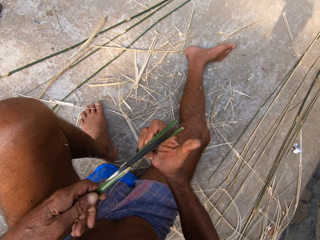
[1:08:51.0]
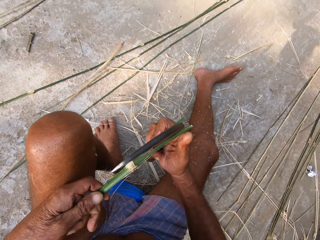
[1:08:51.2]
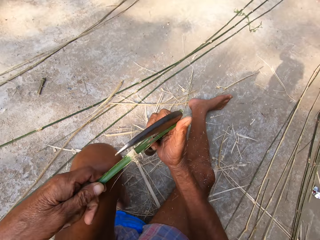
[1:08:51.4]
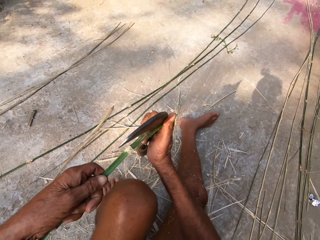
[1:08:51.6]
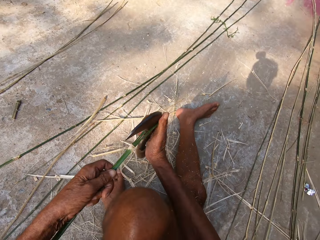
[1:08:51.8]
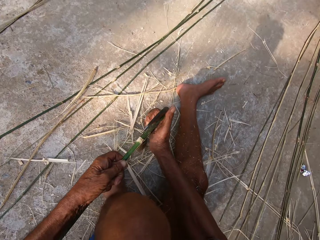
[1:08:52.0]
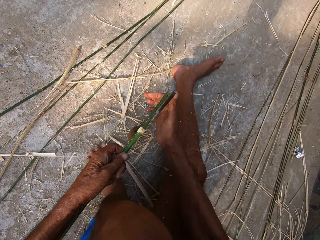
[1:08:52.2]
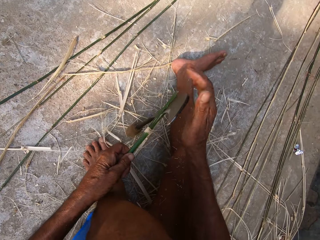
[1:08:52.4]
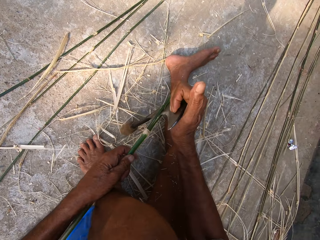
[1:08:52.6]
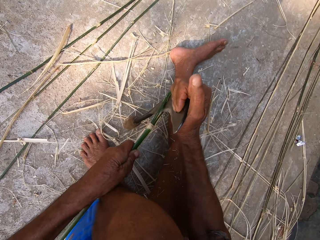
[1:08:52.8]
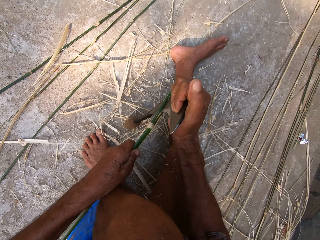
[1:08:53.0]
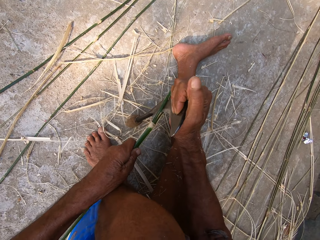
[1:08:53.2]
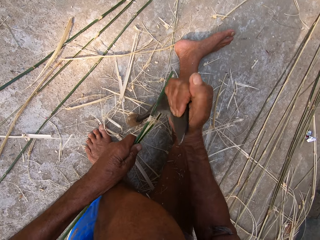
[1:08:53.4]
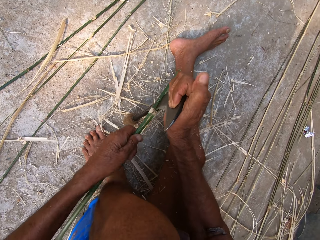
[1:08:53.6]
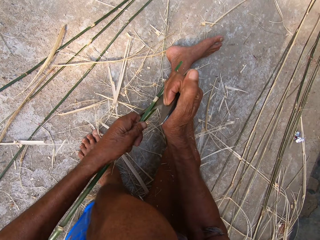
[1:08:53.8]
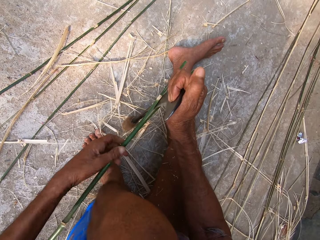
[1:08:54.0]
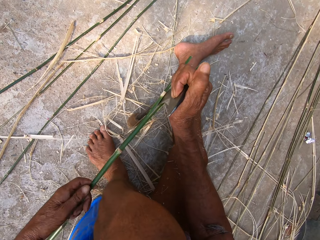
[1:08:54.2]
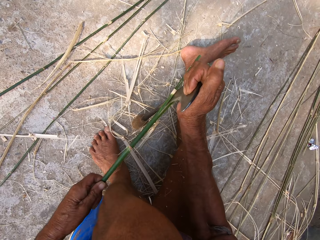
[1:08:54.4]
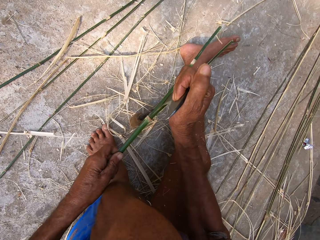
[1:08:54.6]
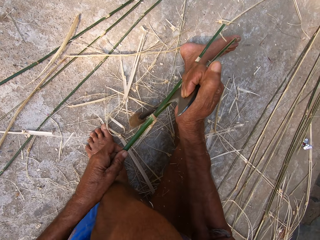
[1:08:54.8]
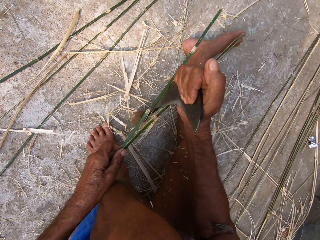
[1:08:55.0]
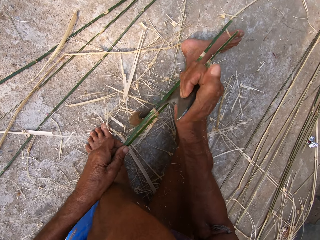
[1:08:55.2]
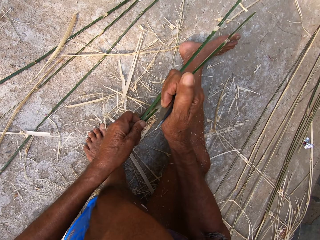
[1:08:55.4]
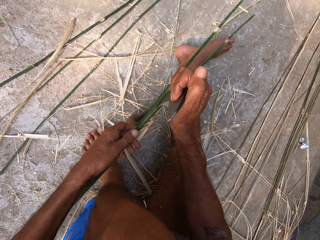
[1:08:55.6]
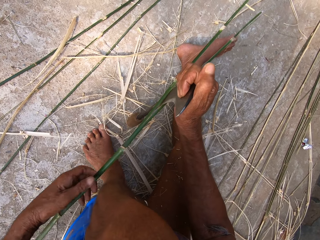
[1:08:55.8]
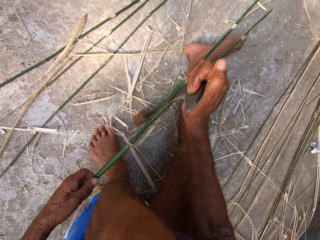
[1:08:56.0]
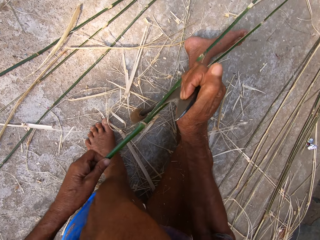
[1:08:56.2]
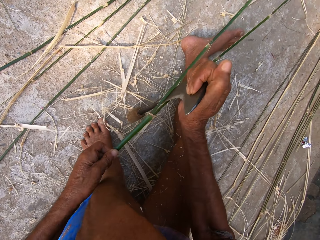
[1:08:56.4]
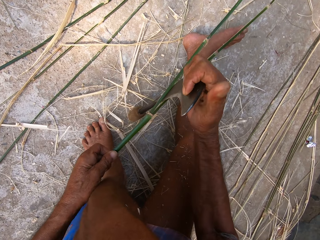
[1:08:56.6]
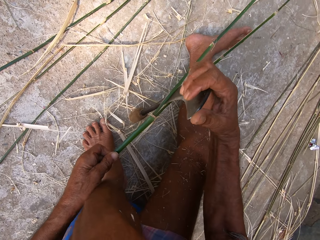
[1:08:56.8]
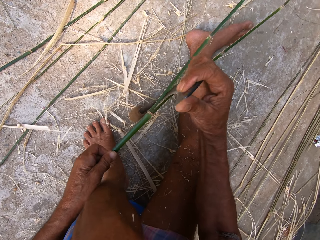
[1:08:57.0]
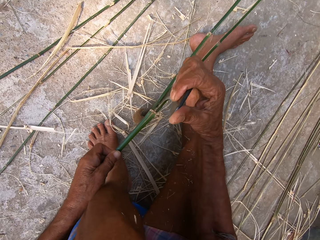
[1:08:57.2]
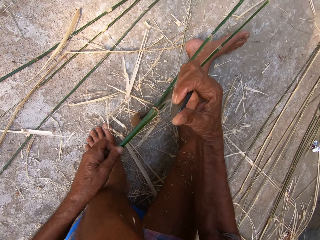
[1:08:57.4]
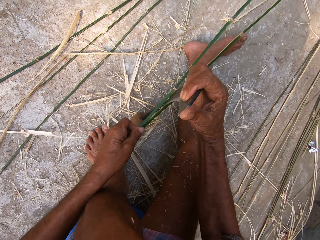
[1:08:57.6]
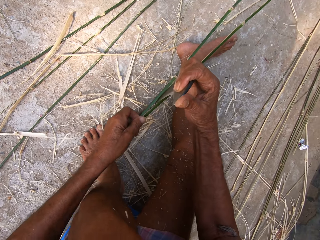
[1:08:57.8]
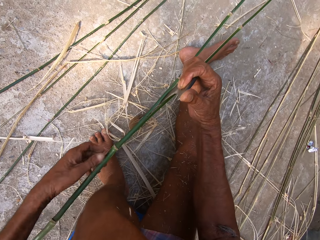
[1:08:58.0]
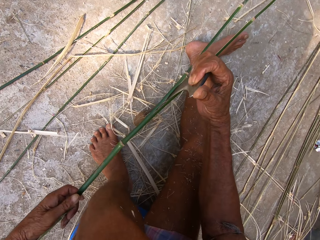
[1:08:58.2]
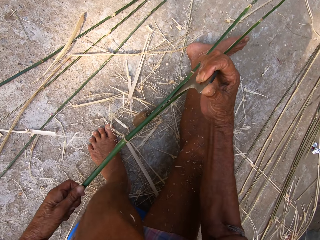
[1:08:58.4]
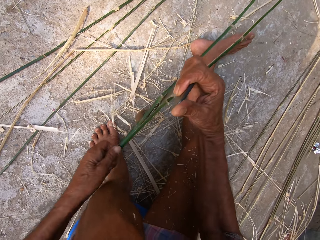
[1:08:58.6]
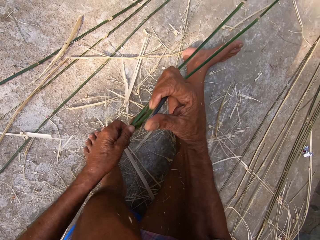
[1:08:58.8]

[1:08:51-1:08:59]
The camera wearer places the sickle in his right hand on the floor. He slices the bamboo strip in his left hand with the sickle in his right hand. He pierces the stem.

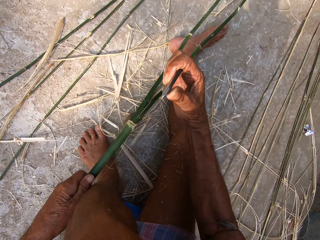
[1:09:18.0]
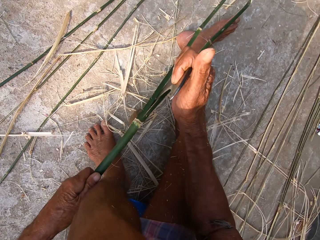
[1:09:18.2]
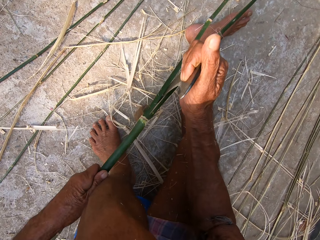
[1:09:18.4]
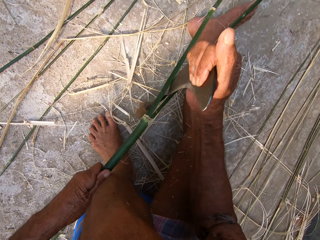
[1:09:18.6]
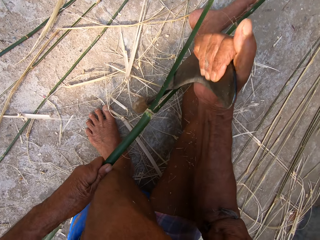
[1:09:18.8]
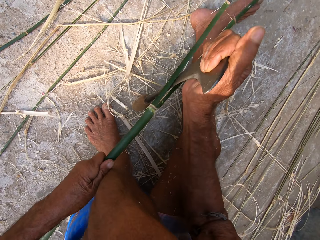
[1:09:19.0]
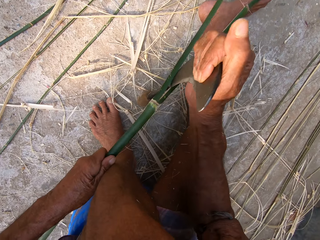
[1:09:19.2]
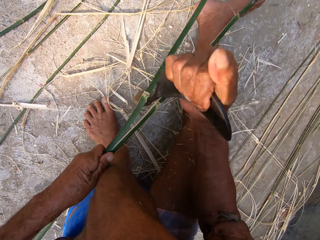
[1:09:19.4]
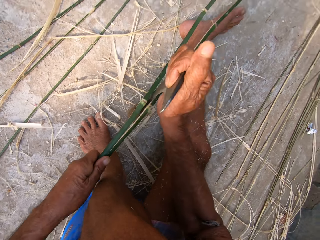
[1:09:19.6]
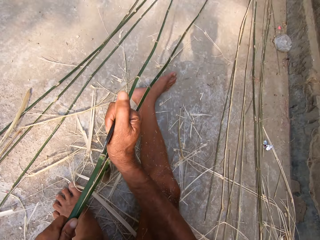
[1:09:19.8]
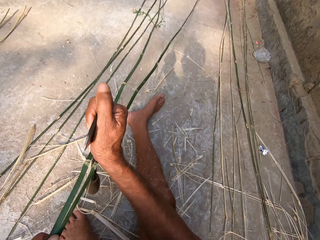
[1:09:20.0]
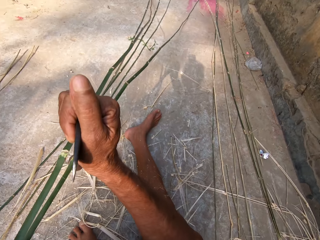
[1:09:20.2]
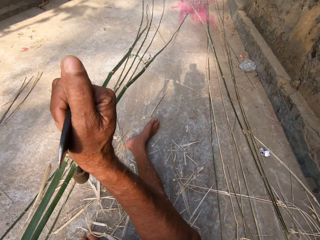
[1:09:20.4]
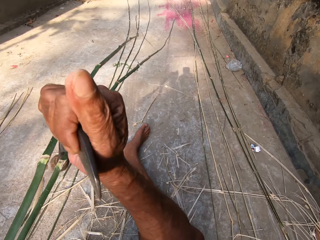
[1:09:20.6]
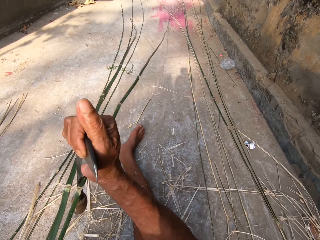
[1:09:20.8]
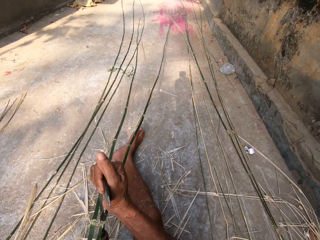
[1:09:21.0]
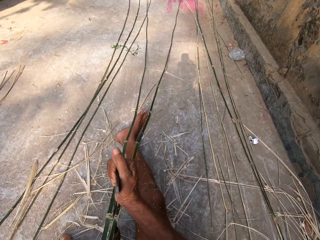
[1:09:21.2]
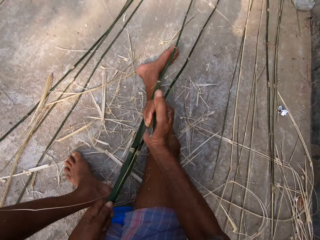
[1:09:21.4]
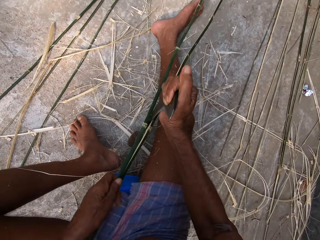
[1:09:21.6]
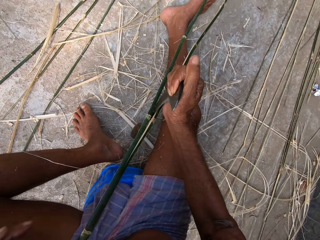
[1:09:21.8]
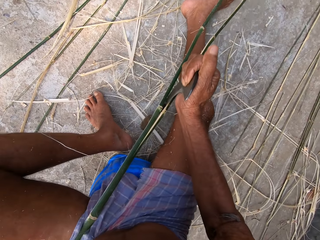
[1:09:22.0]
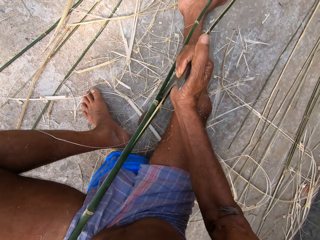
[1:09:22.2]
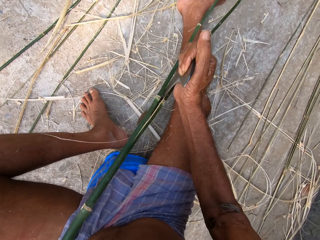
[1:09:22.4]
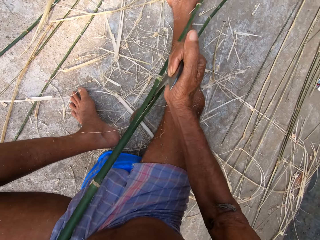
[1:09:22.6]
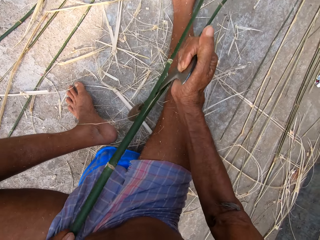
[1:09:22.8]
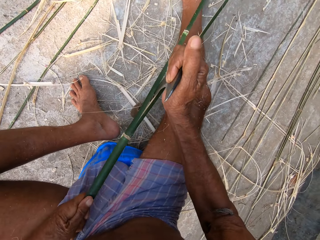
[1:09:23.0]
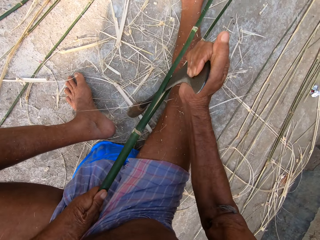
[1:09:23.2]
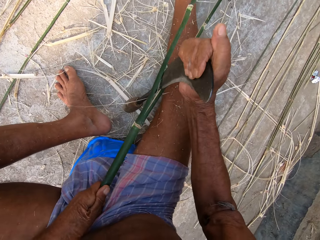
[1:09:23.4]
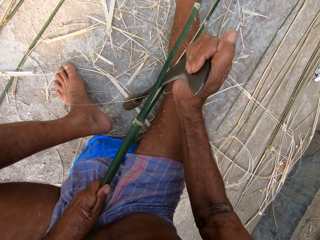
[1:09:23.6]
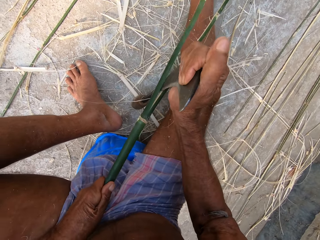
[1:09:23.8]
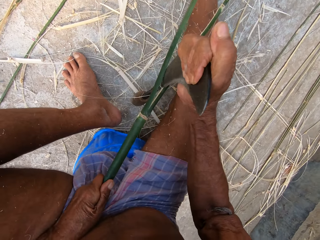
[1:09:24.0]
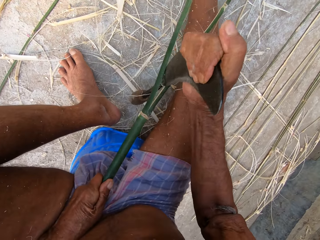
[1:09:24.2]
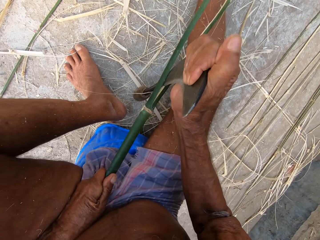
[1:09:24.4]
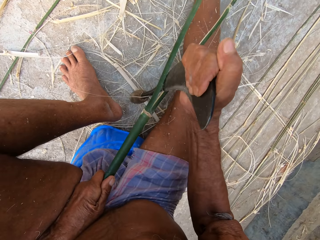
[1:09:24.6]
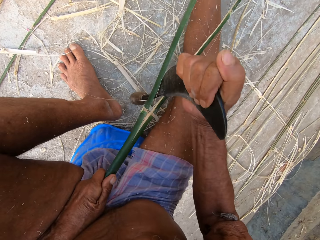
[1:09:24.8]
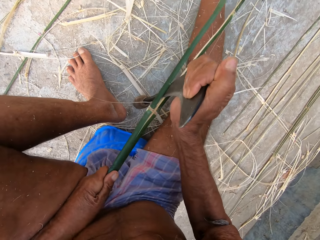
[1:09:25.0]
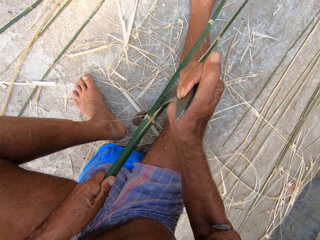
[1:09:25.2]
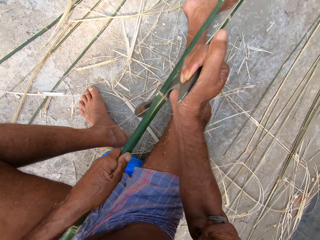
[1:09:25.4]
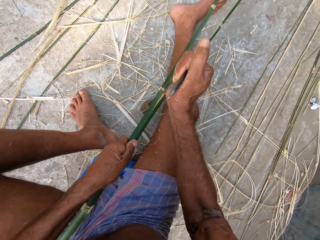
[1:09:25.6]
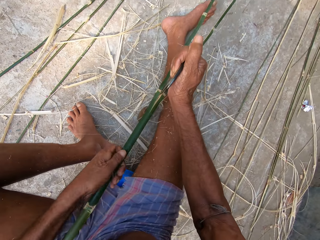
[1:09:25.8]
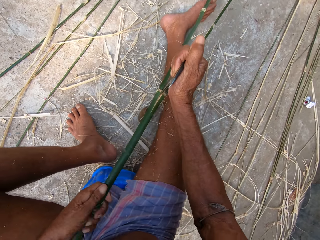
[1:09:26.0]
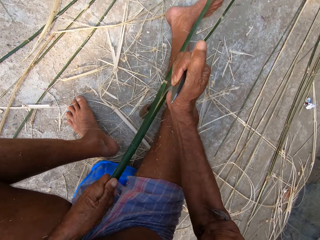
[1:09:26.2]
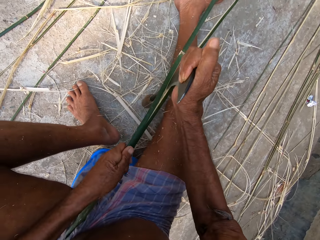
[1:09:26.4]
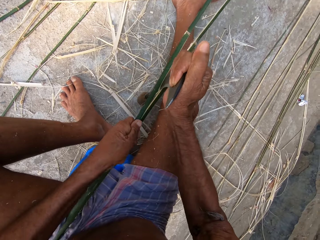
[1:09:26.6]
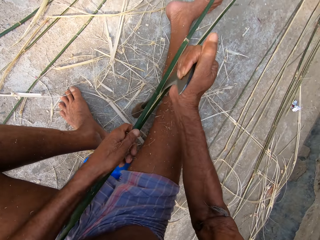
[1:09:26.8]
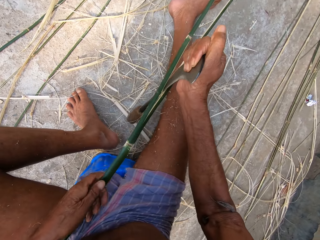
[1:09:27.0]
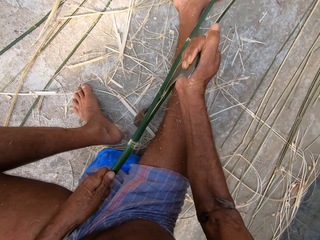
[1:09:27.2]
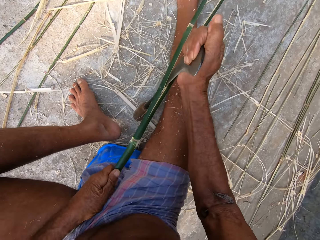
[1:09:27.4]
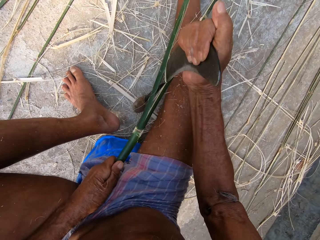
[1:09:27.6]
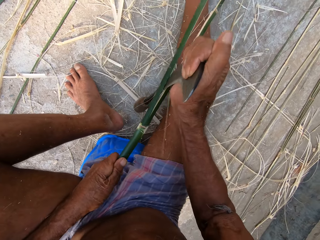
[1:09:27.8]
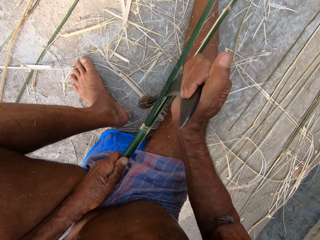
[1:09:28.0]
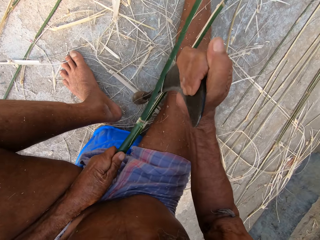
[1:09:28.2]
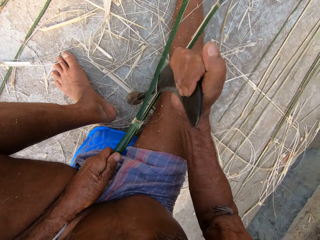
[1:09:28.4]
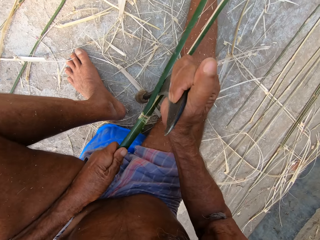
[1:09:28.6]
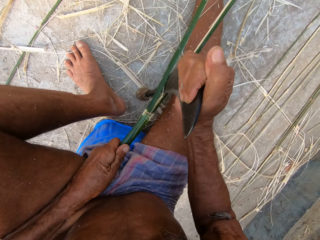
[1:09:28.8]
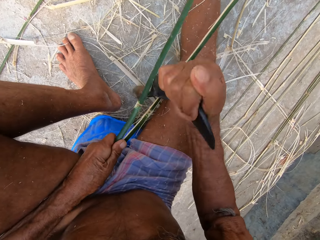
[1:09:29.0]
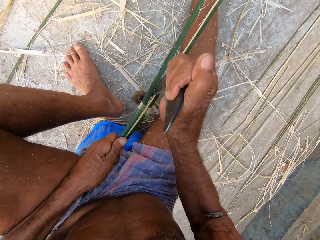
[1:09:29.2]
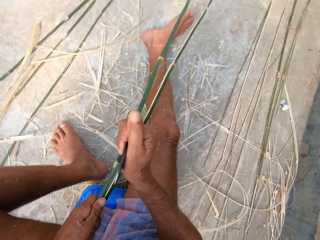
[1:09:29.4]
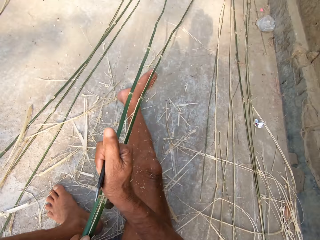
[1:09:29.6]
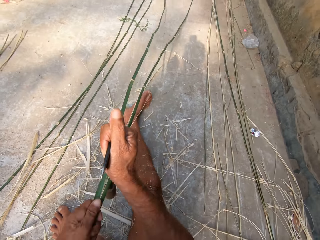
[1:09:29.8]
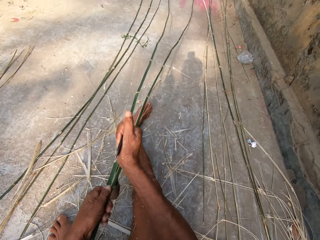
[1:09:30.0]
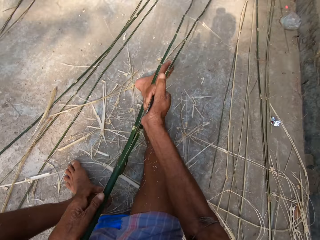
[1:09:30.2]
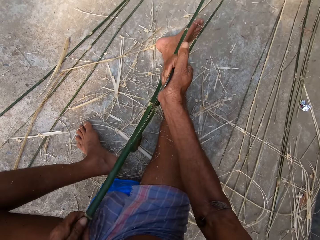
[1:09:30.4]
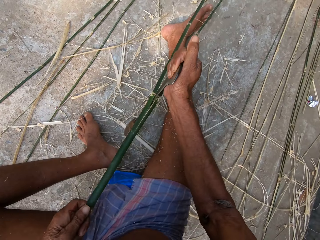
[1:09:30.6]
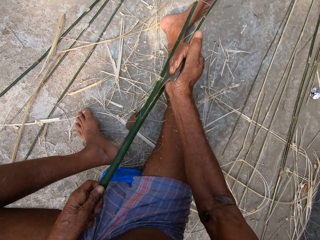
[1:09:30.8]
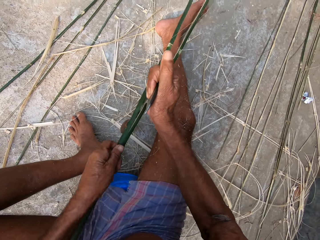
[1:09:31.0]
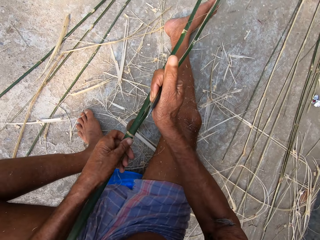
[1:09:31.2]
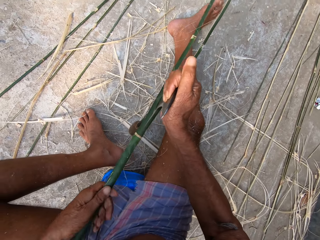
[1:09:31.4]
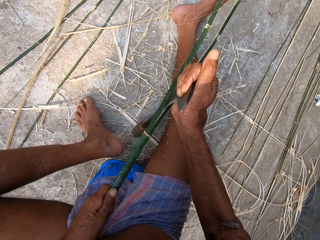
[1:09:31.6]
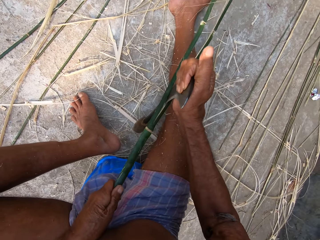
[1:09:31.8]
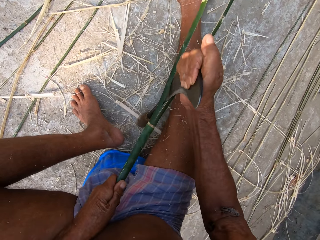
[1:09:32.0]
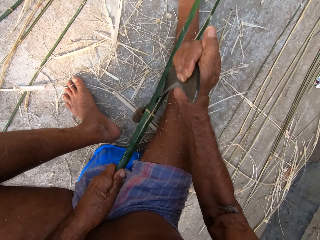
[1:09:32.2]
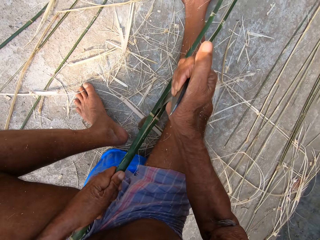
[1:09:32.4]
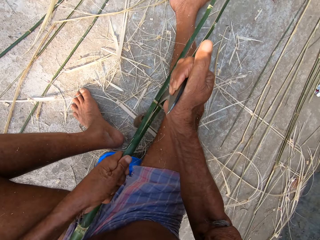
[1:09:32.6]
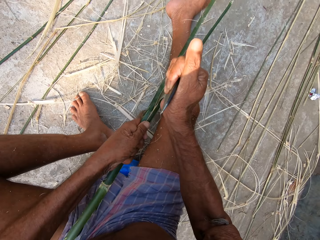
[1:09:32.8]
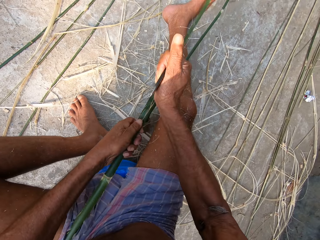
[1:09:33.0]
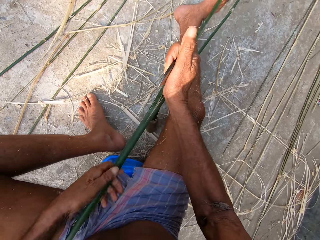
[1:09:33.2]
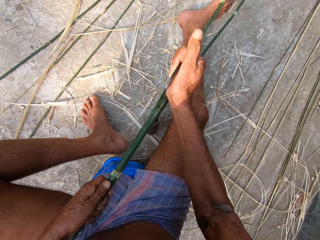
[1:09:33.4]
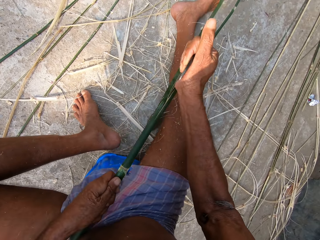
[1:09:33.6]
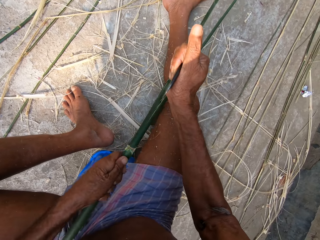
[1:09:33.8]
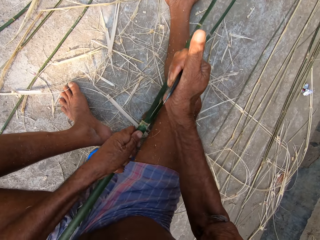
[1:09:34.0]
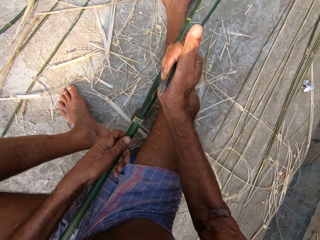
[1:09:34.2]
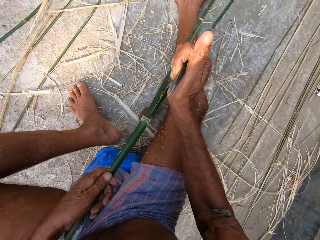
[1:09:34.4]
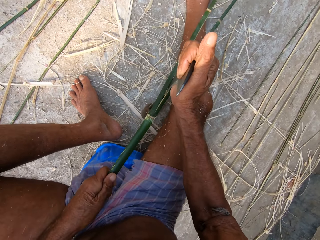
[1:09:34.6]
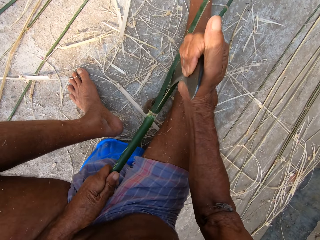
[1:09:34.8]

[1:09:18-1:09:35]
The camera wearer lifts the sickle from the floor with his right hand. He places the sickle in his right hand on the floor. He slices the bamboo strip in his left hand with the sickle in his right hand.
